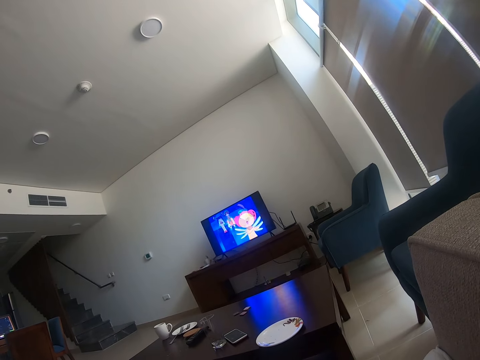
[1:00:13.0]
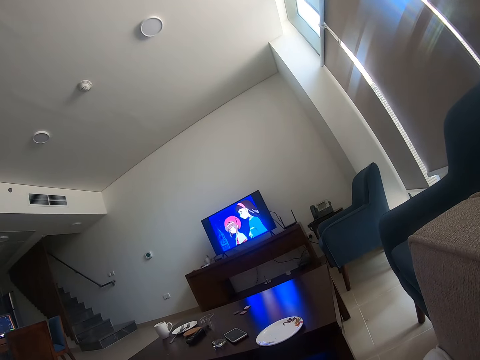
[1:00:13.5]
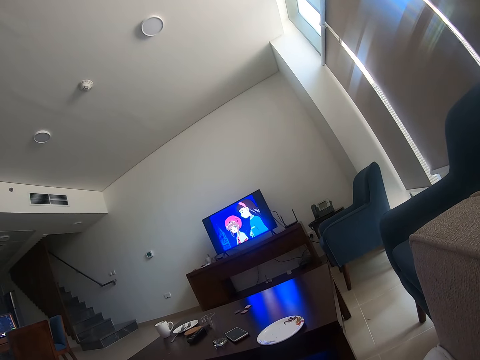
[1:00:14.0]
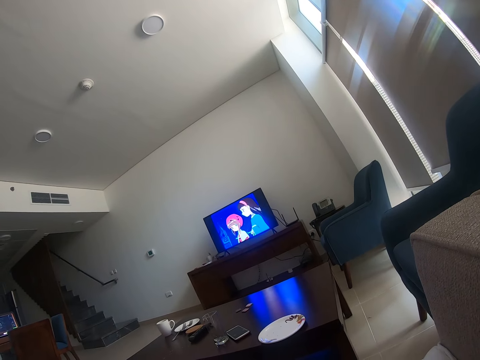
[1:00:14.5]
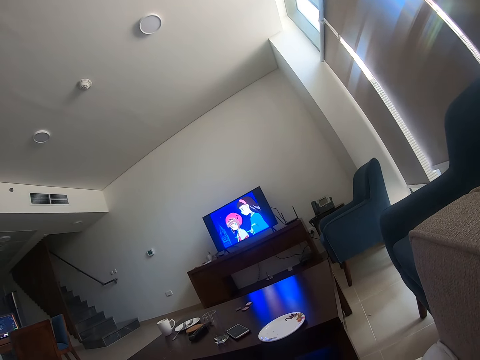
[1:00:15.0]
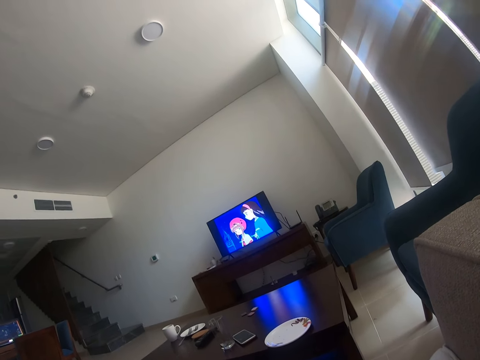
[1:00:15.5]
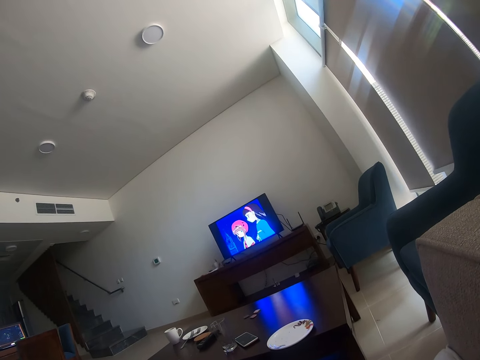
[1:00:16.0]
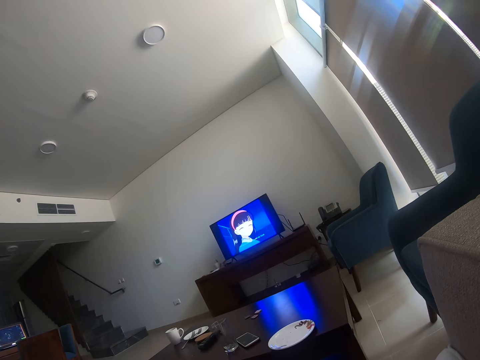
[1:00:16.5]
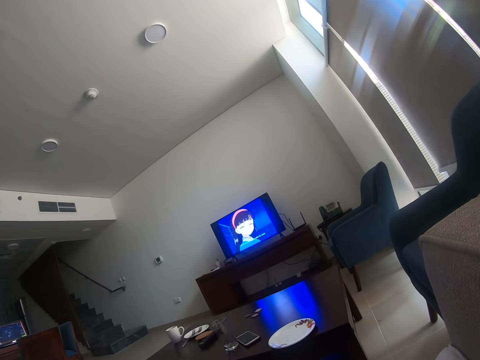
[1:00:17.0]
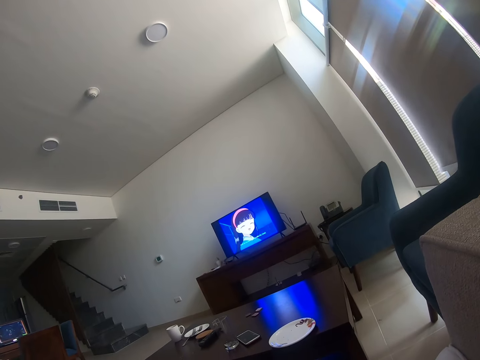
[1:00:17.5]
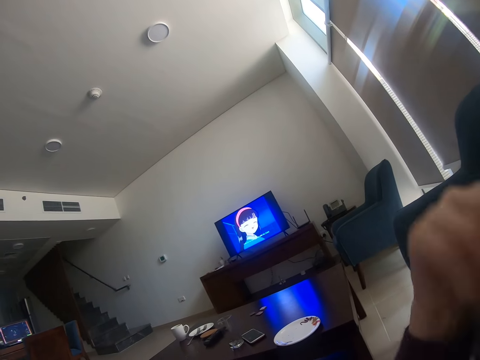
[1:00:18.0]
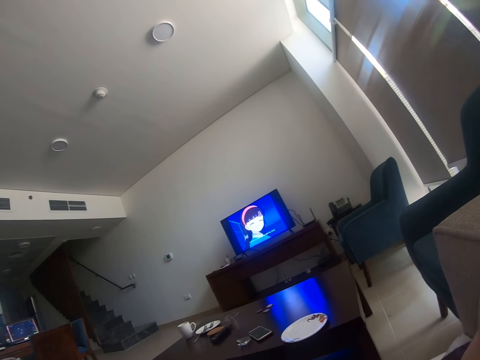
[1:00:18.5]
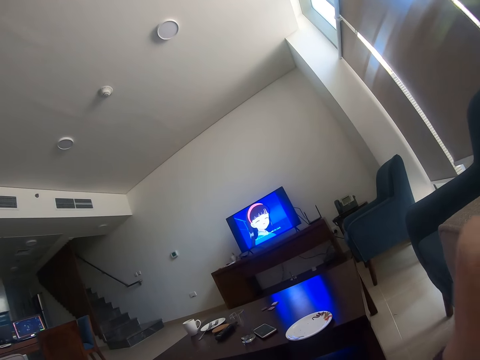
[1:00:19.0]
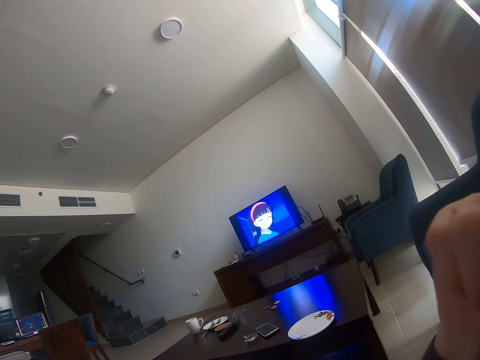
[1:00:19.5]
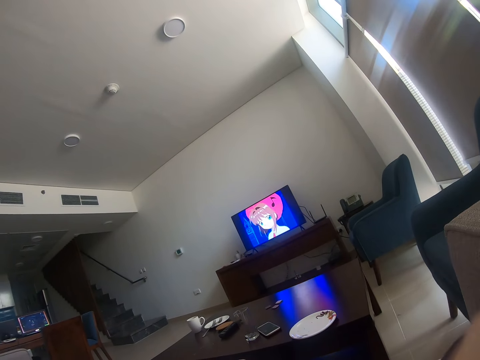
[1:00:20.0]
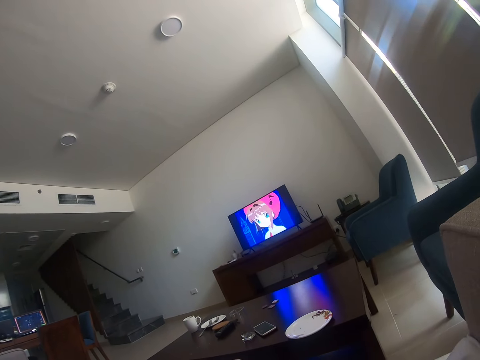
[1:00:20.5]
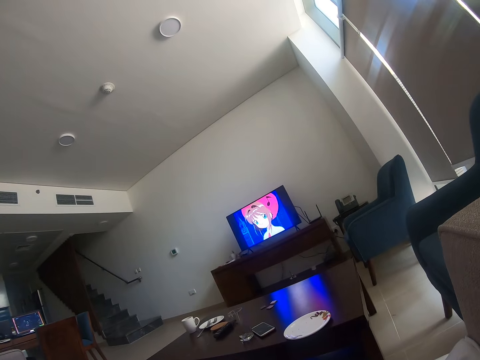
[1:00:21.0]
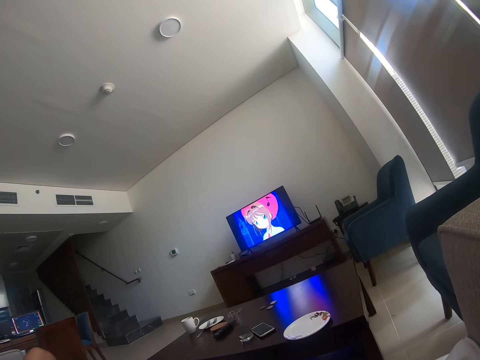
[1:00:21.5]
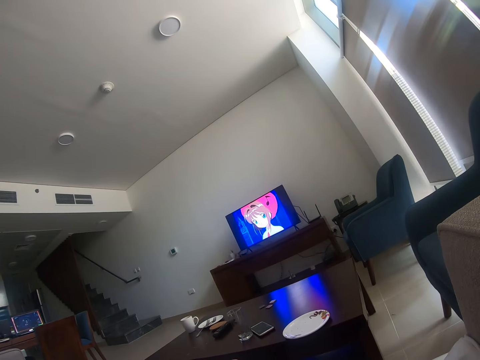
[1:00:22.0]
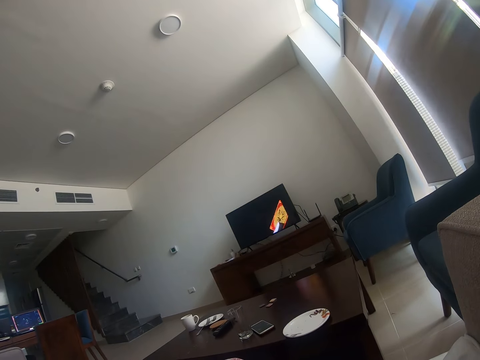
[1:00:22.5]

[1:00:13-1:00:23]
The camera wearer talks to a person. He touches his face.

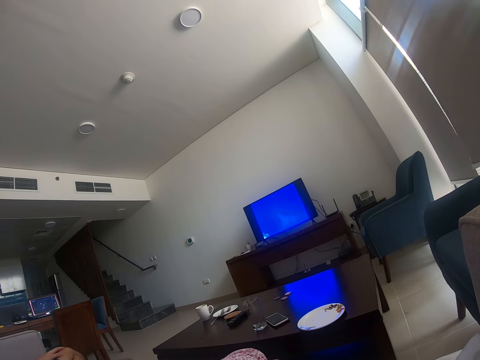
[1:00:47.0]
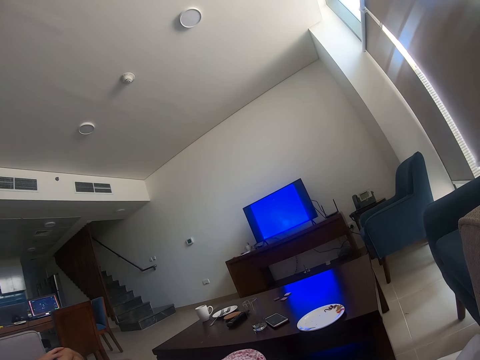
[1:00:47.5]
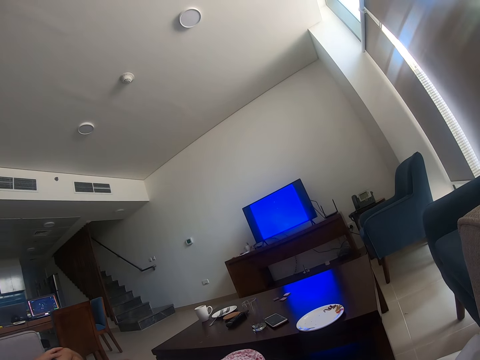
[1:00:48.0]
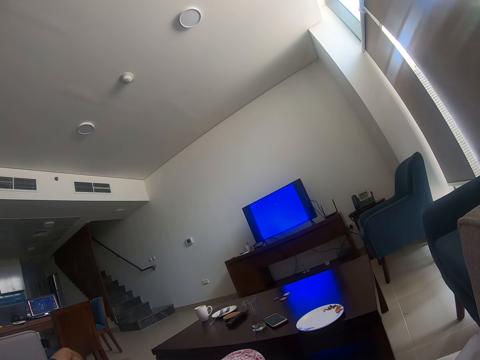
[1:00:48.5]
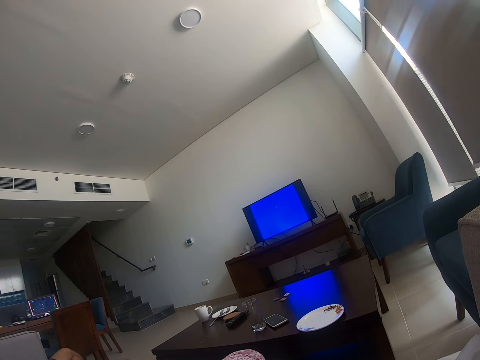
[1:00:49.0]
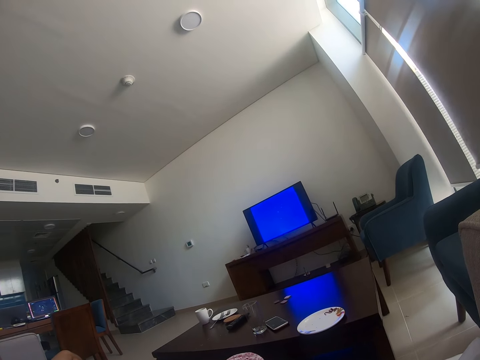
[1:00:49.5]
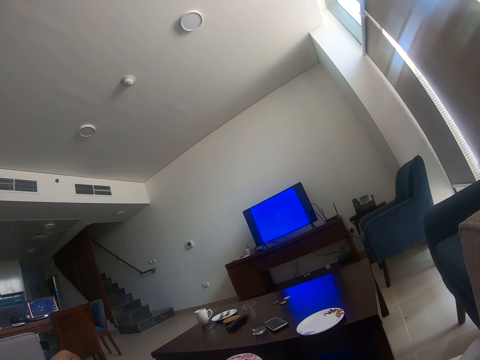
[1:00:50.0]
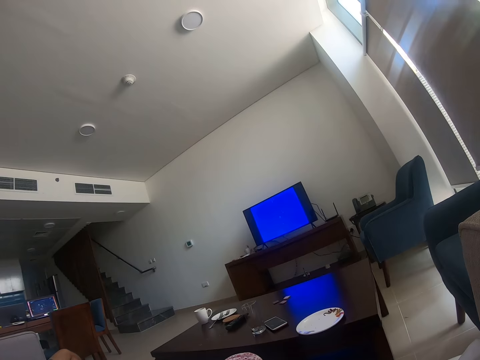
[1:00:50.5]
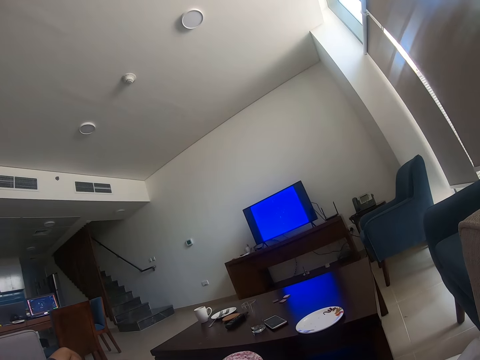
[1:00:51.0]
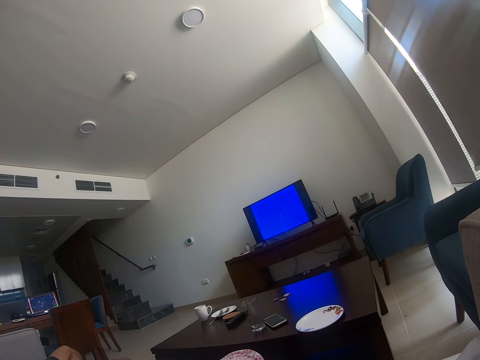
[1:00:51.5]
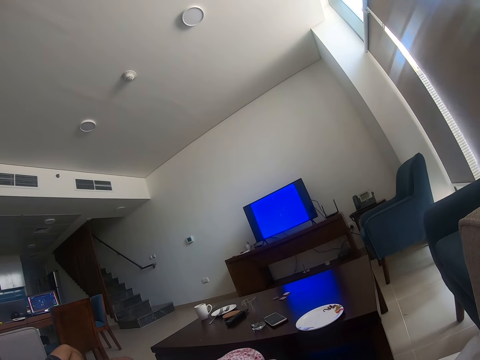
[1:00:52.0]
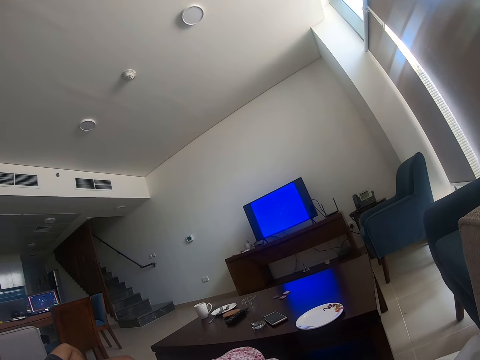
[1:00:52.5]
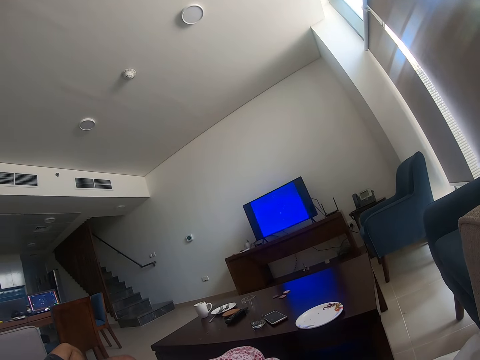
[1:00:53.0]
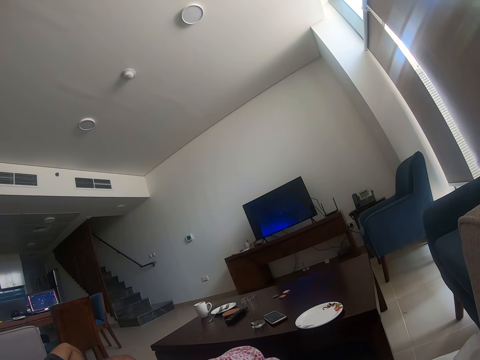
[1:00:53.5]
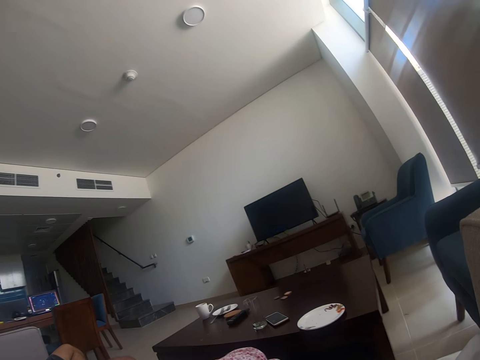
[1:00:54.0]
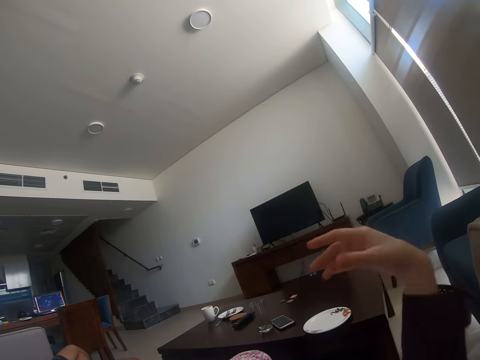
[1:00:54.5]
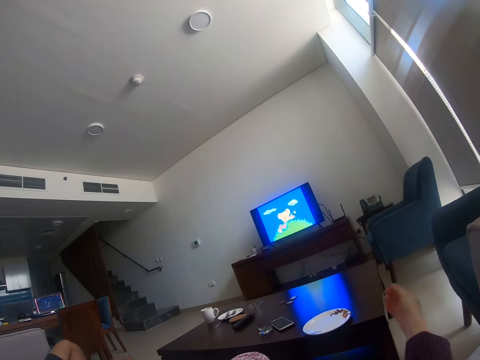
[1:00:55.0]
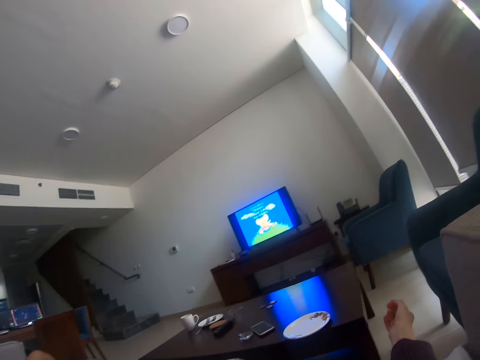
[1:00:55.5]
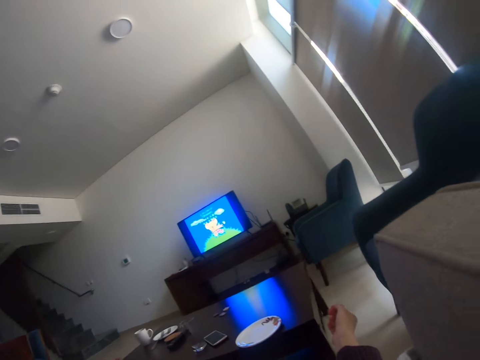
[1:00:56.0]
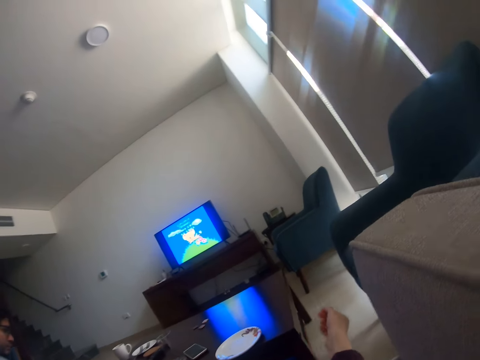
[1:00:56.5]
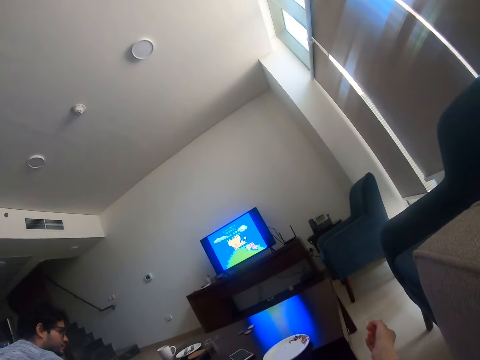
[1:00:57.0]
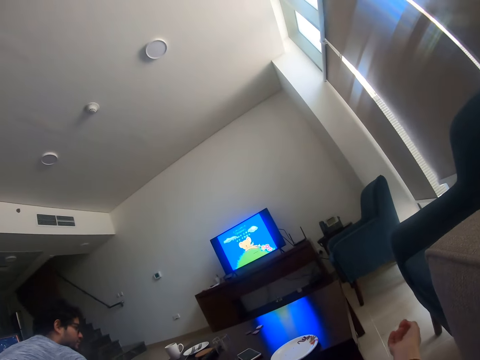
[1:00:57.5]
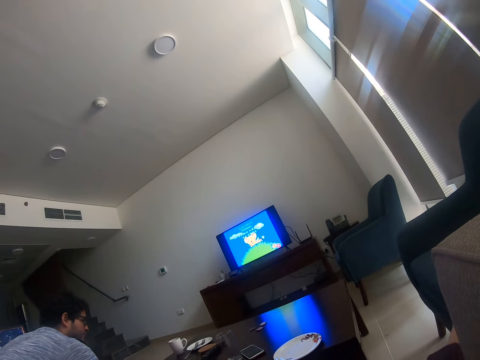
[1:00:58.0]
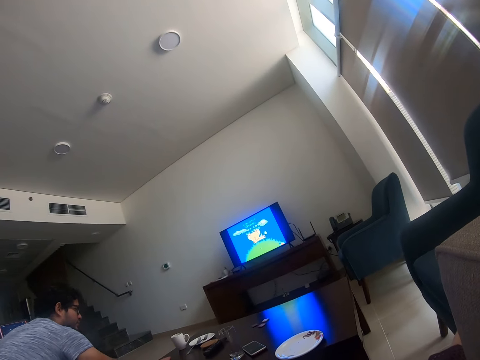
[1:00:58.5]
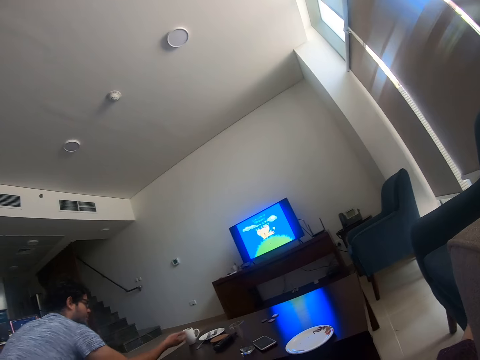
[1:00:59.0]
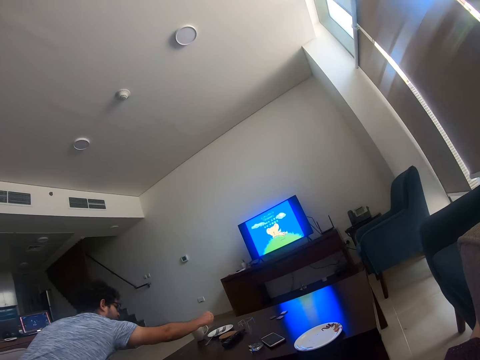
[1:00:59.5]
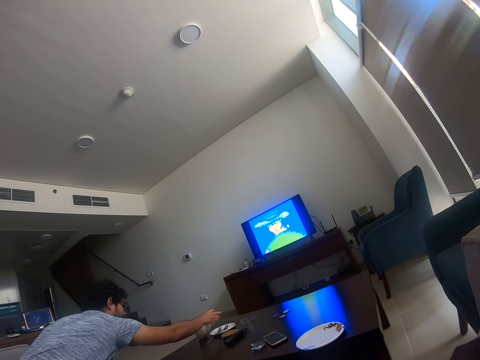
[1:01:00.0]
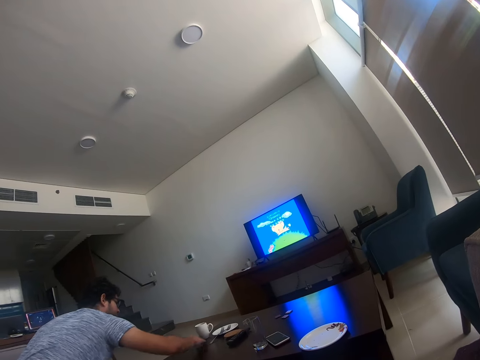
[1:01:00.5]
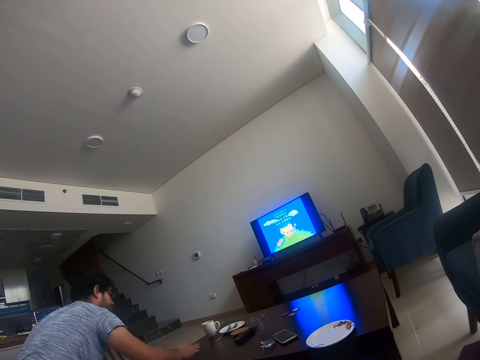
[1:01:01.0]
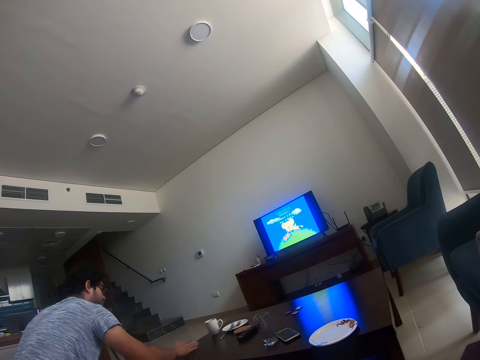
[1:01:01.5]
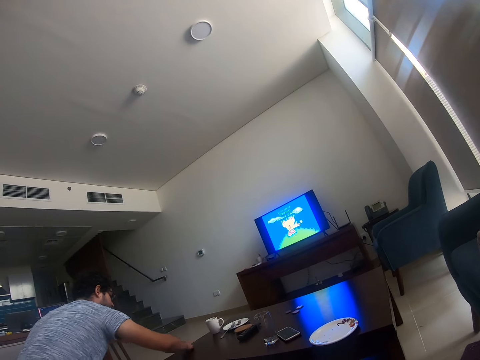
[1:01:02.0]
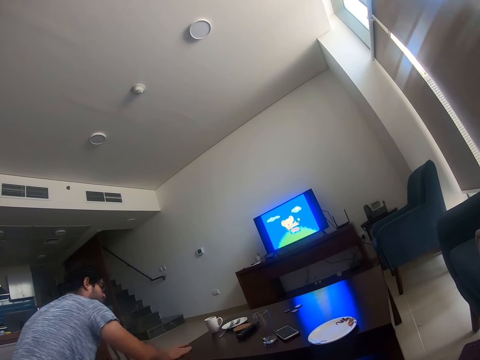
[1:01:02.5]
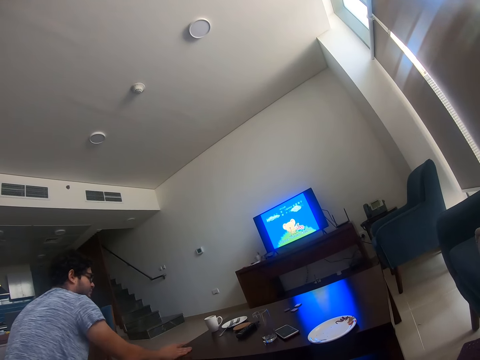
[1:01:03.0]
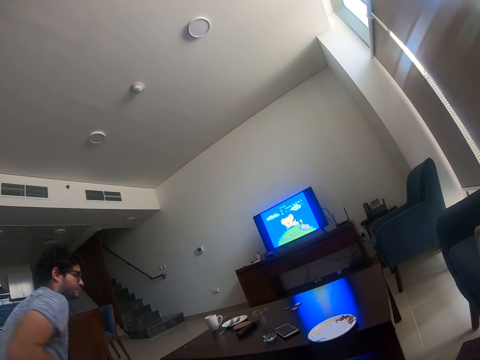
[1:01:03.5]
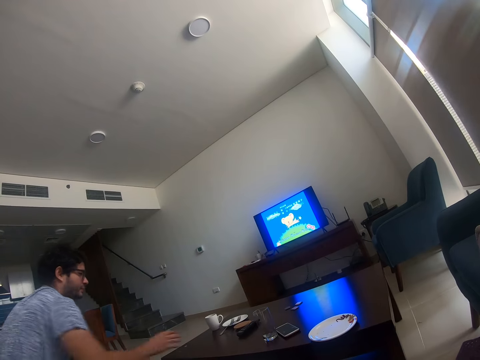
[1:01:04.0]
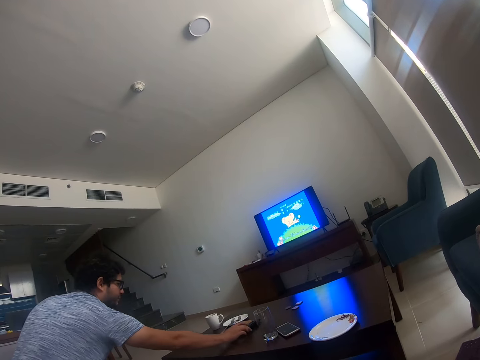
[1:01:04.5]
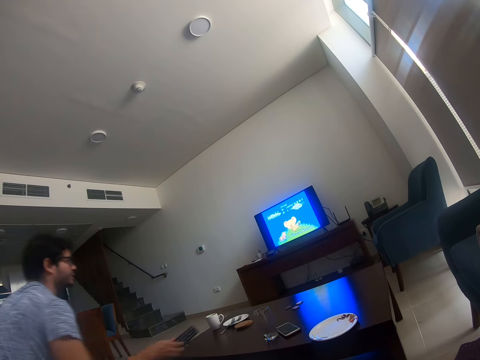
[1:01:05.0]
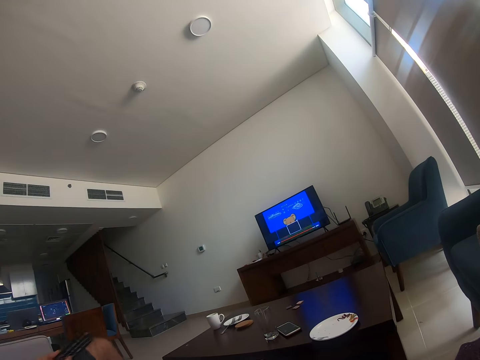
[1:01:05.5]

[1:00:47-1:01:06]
A person moves his hand. The person moves his hand again. The camera wearer stretches their hand and talks to the person. They stretch their body. The person cleans the table with his hand. The camera wearer watches the television. The person picks up the remote from the table.
